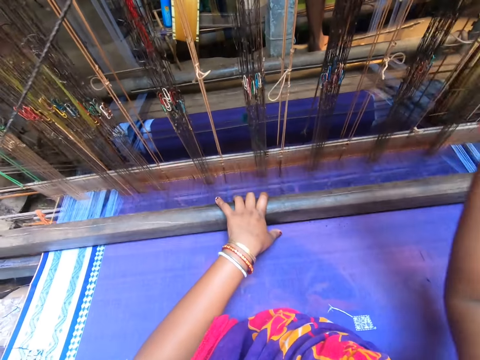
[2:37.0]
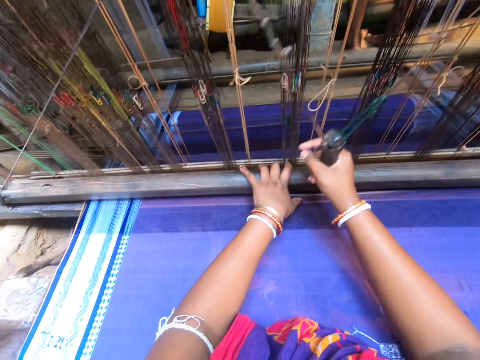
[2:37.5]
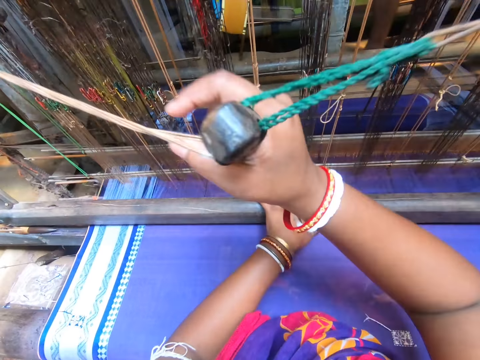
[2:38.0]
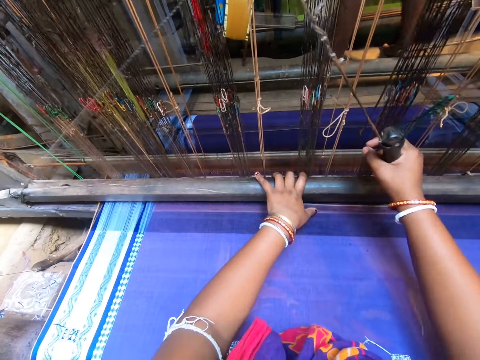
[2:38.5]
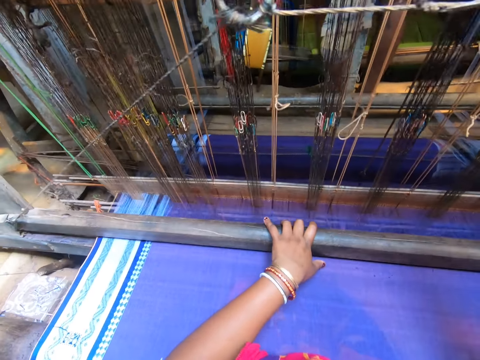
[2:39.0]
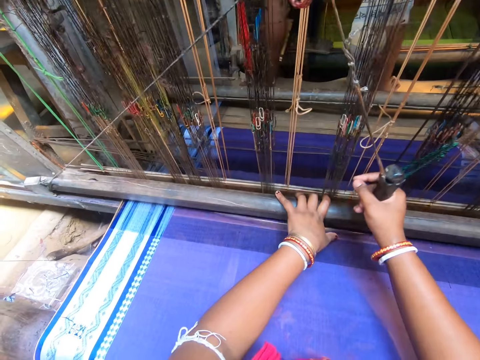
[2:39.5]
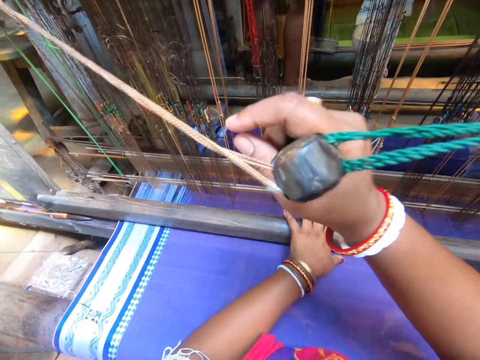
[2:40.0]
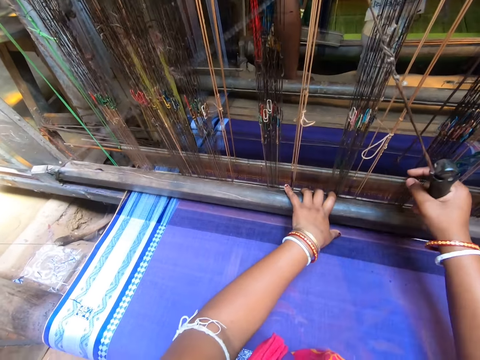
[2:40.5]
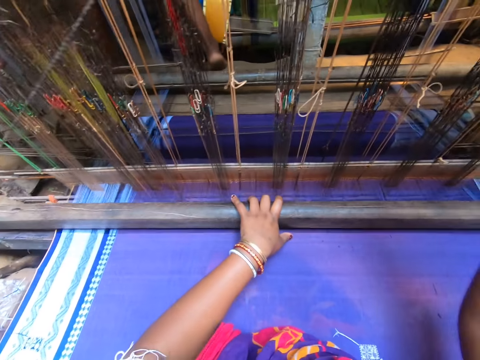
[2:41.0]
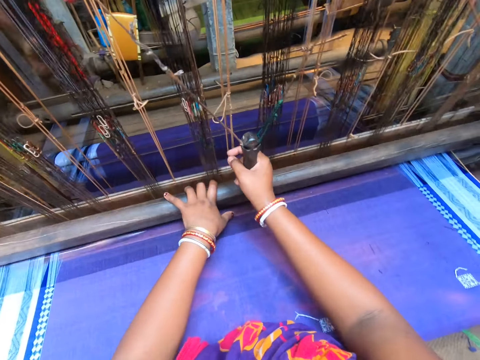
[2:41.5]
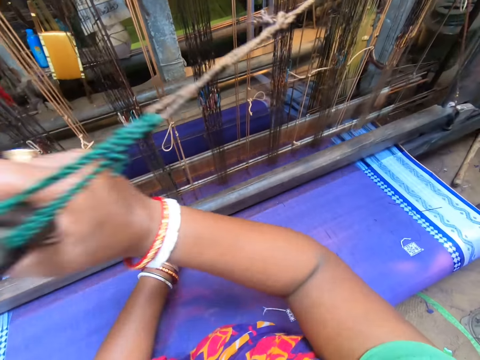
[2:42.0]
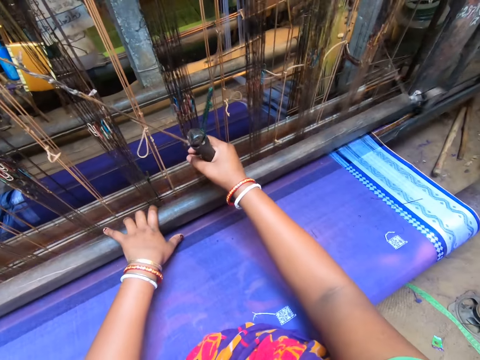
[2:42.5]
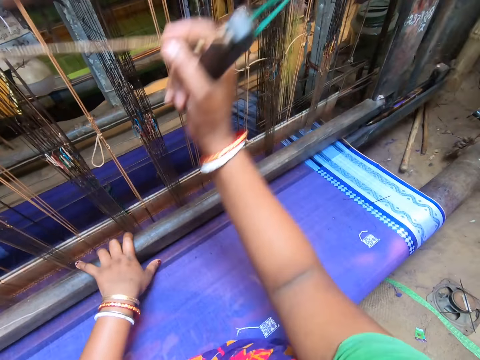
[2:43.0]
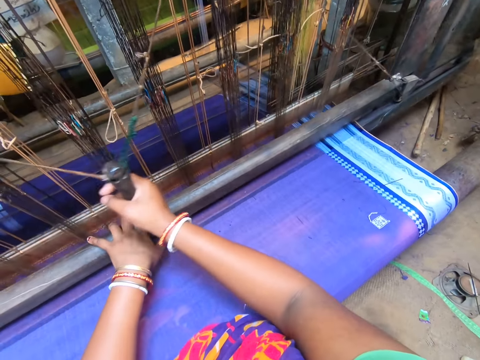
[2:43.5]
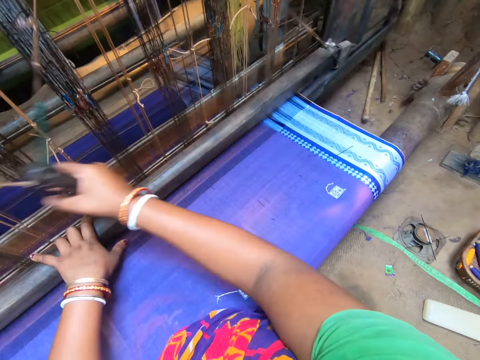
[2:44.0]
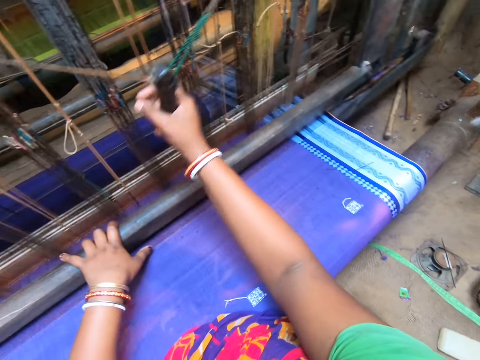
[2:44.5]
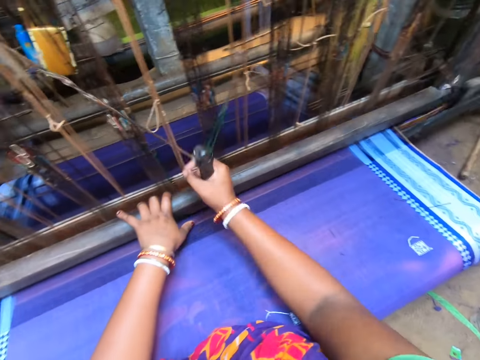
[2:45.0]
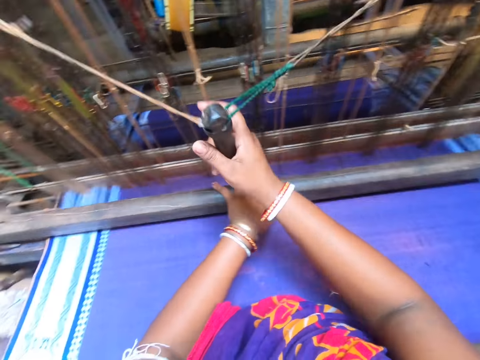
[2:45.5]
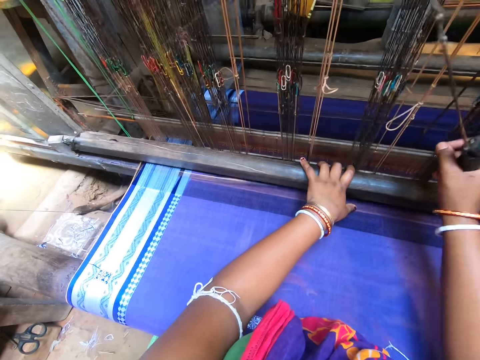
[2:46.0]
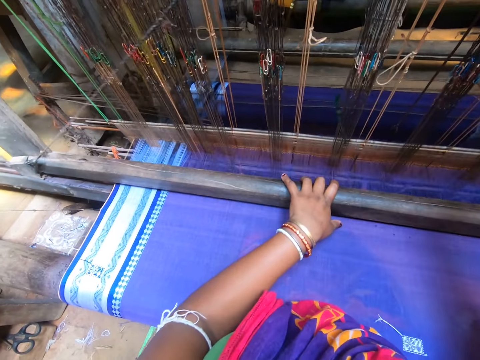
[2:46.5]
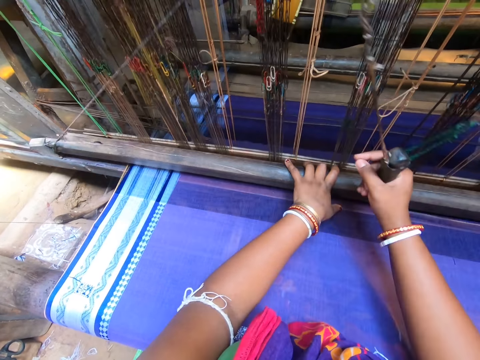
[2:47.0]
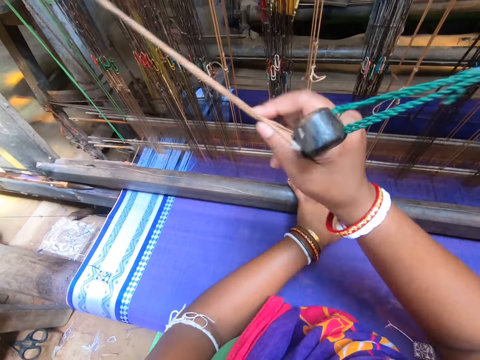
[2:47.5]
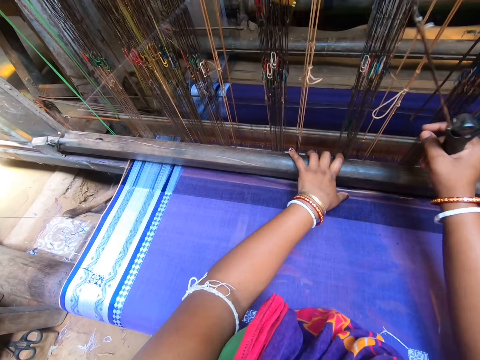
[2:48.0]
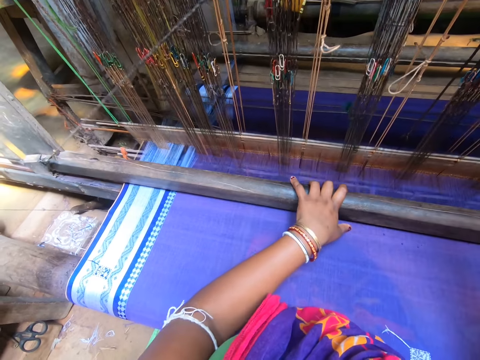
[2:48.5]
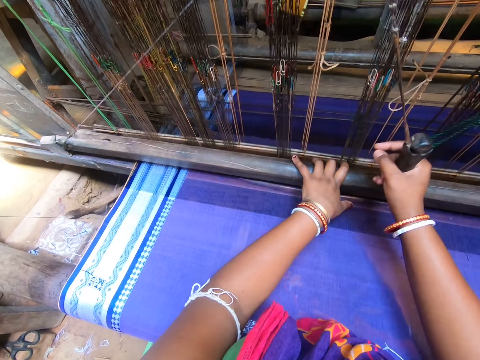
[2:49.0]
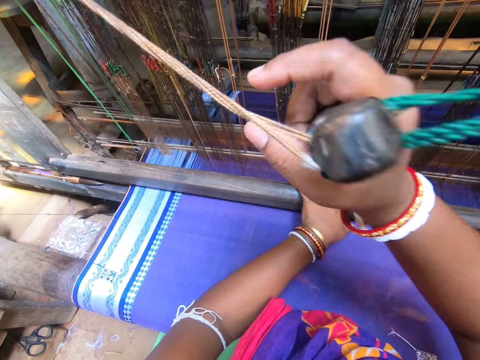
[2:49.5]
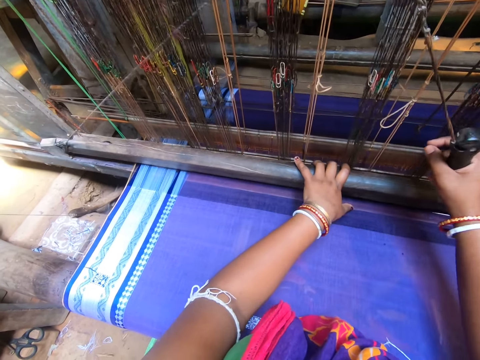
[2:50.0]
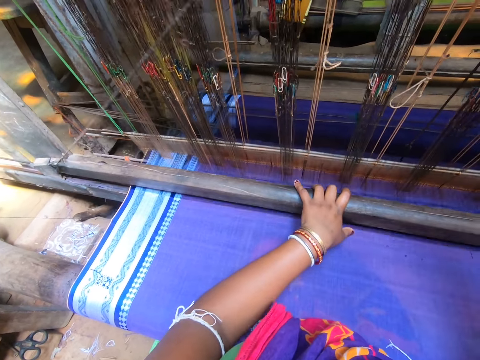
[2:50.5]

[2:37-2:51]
The camera wearer adjusts a thread on a piece of cloth. They knit the piece of cloth. They adjust the thread on the piece of cloth. They knit the piece of cloth.

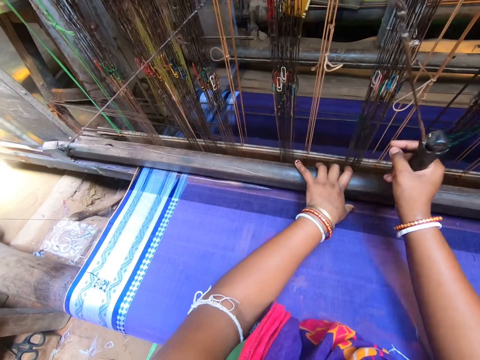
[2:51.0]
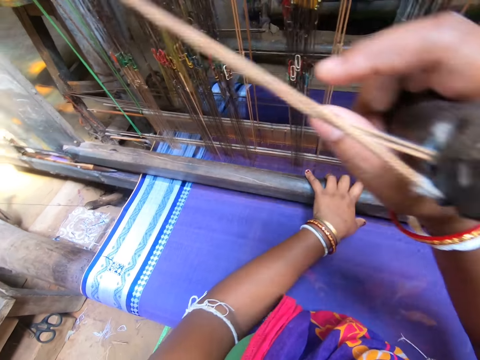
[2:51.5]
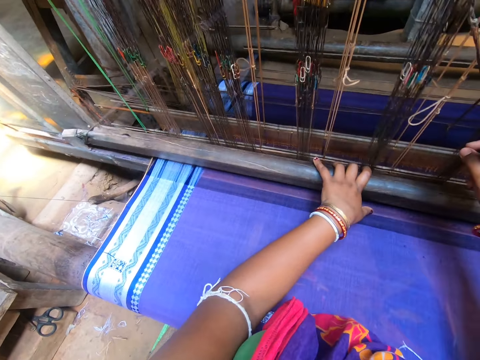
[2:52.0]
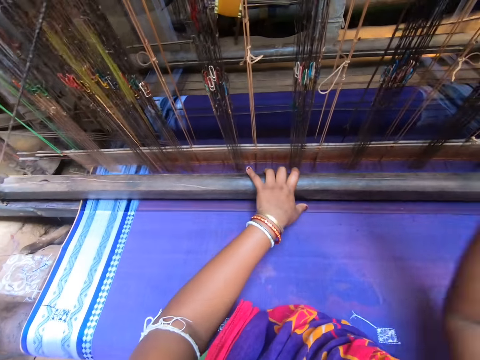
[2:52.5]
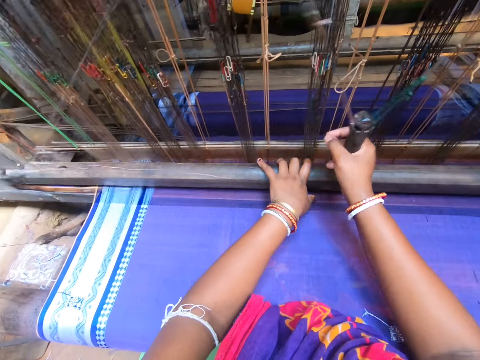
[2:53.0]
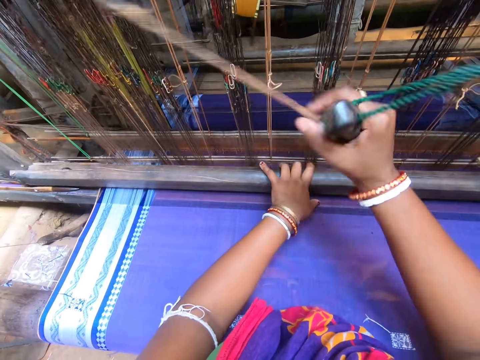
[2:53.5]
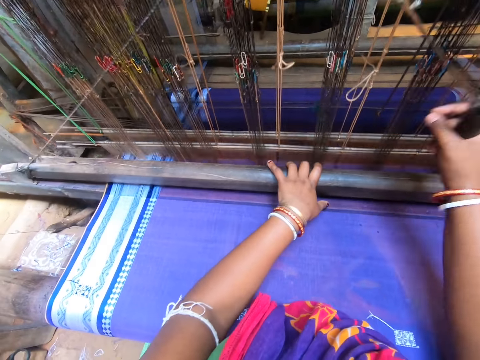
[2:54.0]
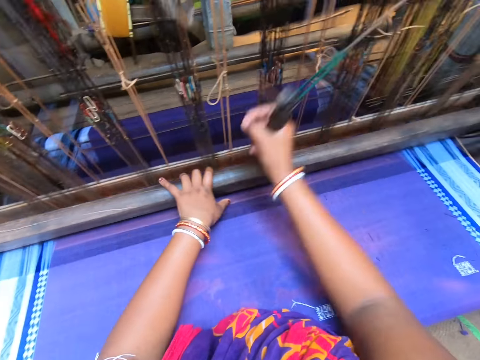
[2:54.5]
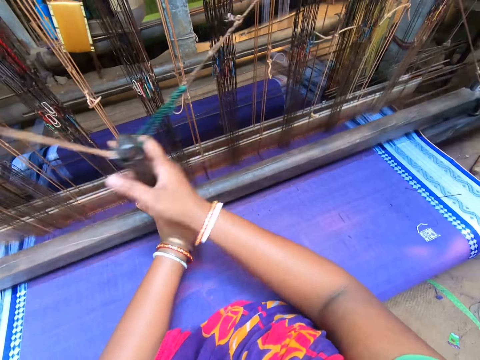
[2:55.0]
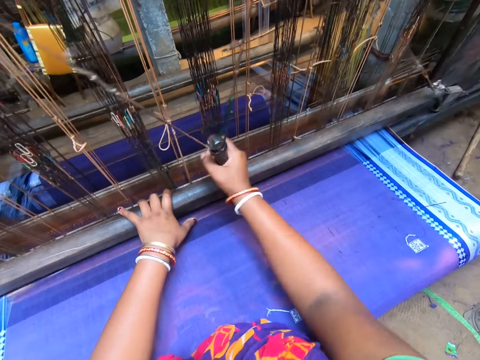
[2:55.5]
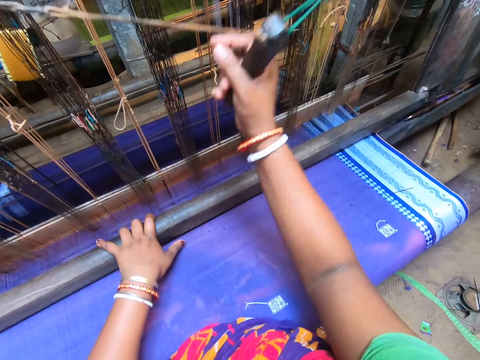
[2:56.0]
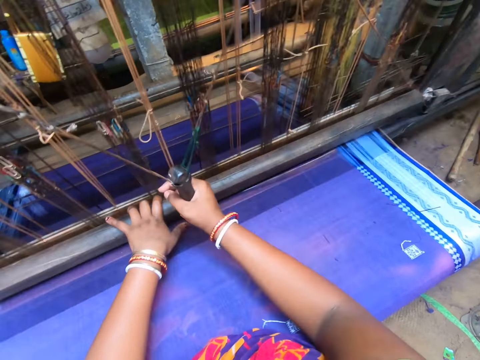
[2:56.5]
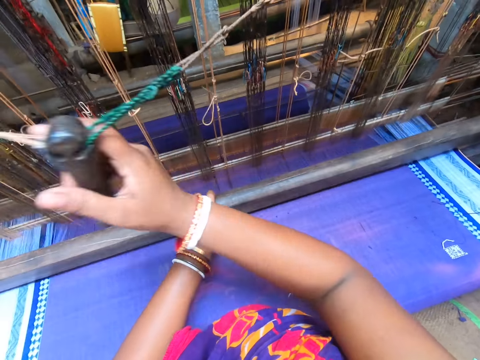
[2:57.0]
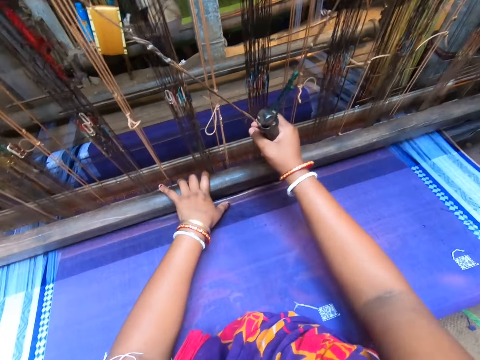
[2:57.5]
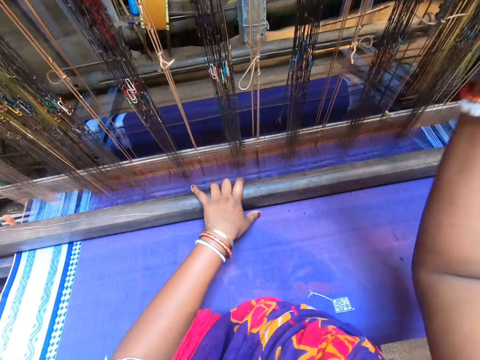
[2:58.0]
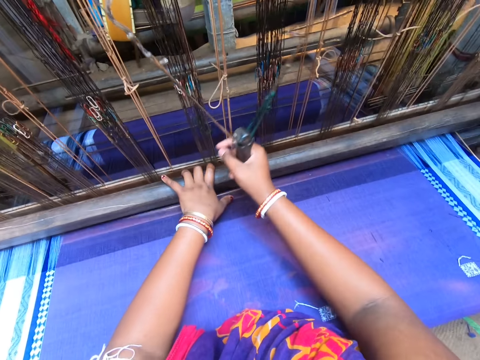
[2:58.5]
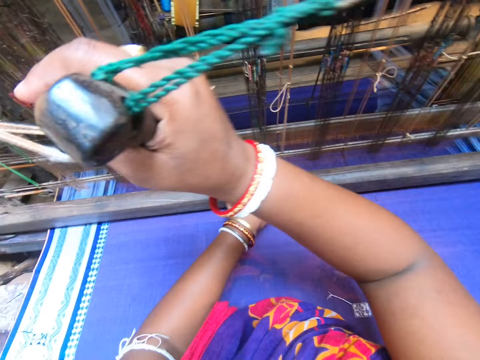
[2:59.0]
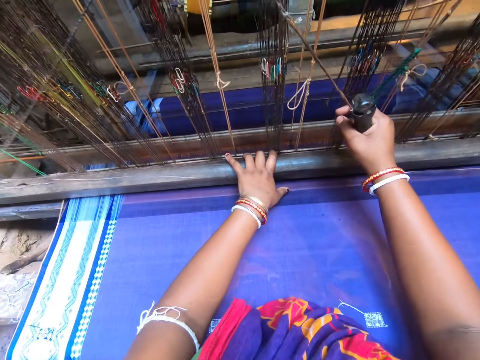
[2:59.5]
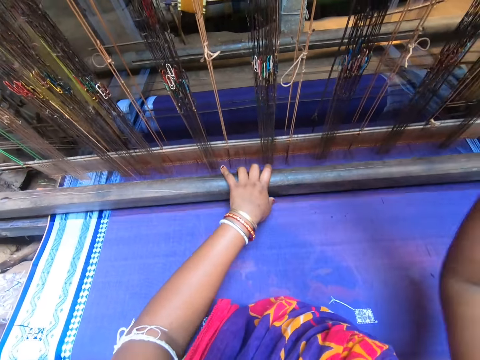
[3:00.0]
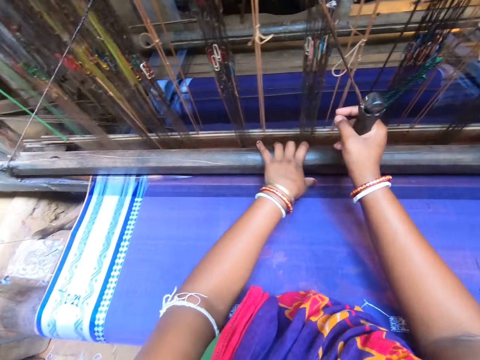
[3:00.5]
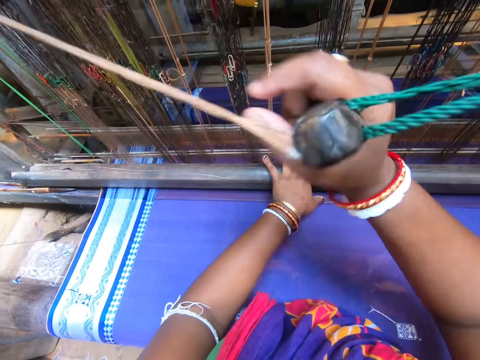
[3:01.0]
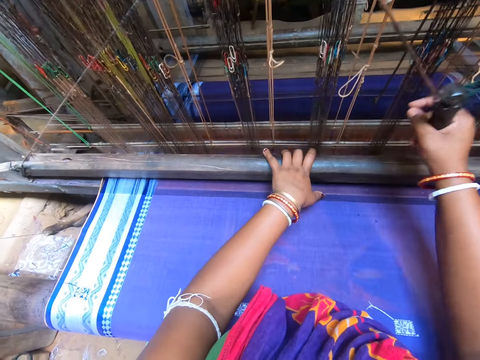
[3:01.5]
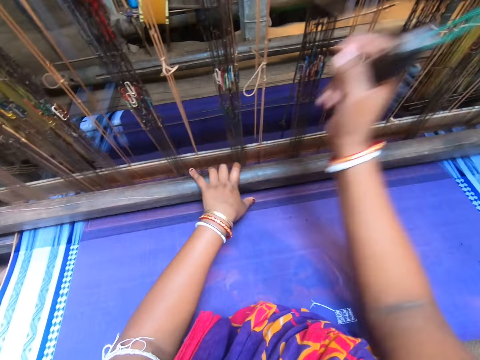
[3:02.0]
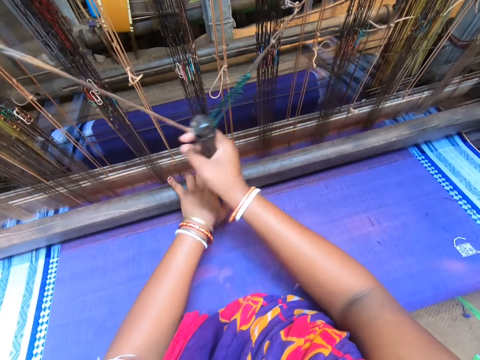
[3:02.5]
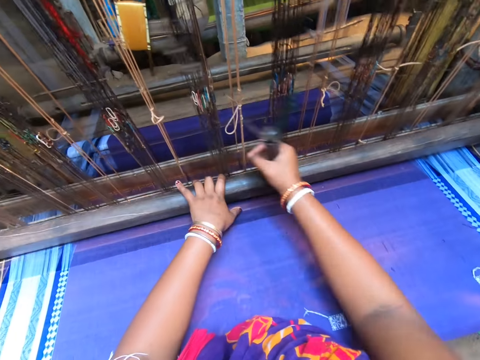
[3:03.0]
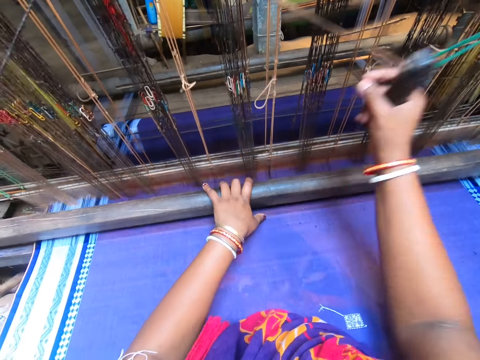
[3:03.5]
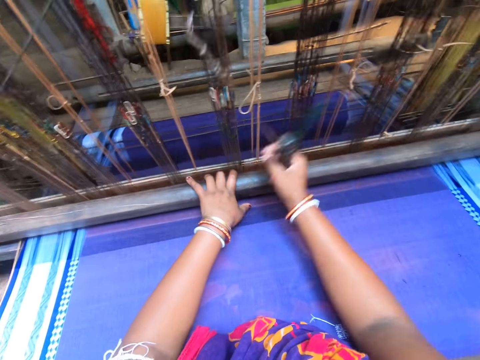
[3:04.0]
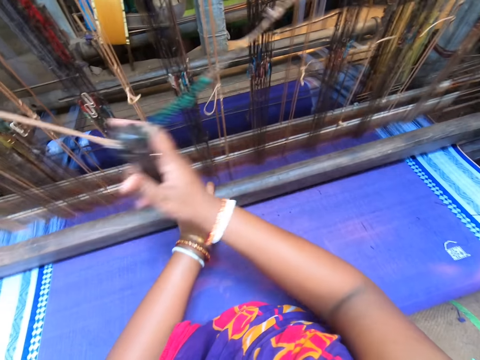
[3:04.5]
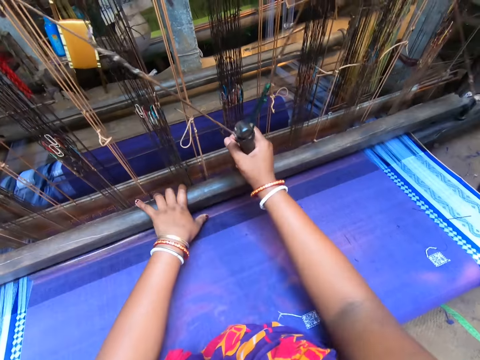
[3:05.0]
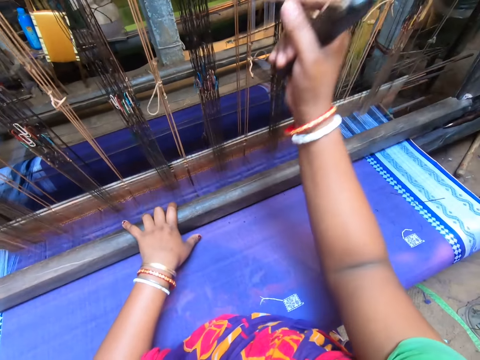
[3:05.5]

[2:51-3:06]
The camera wearer adjusts a thread on a piece of cloth. They knit the piece of cloth. They adjust the thread on the piece of cloth. They knit the piece of cloth.
